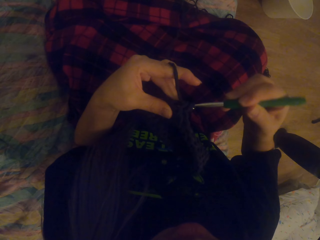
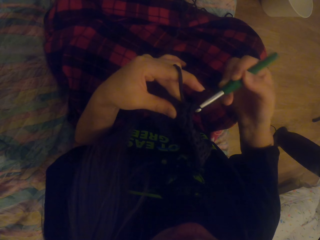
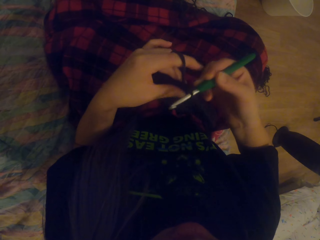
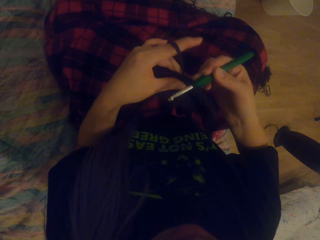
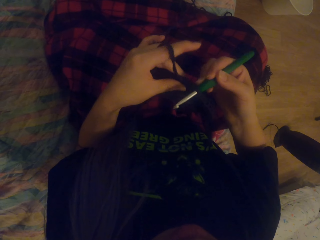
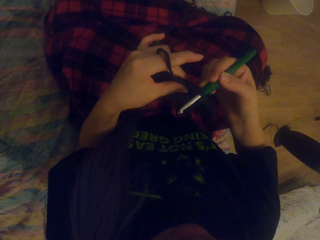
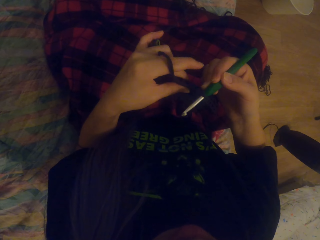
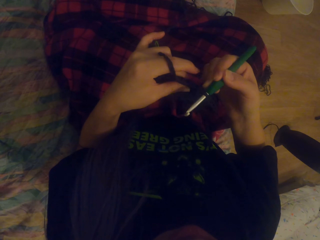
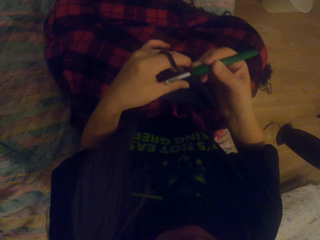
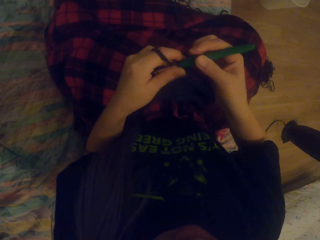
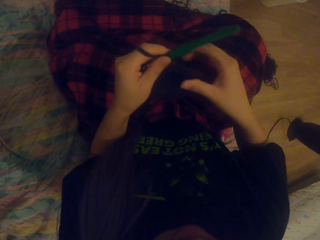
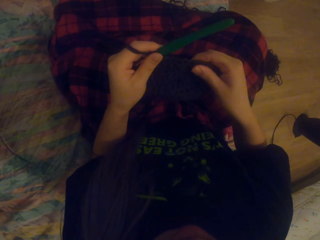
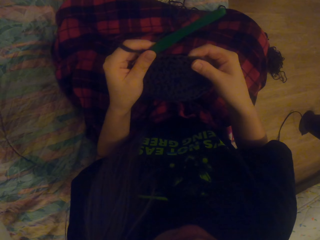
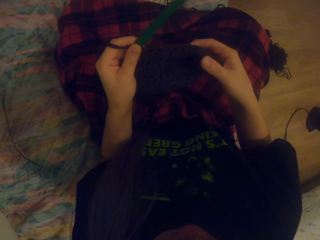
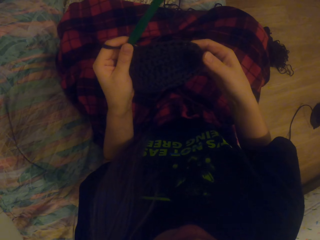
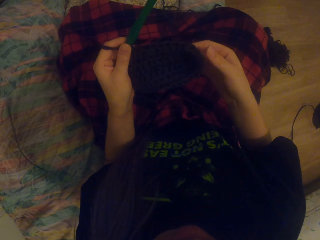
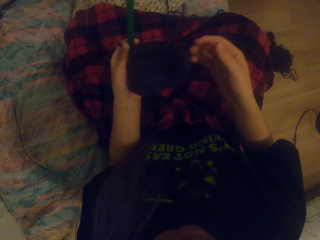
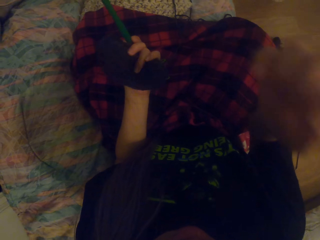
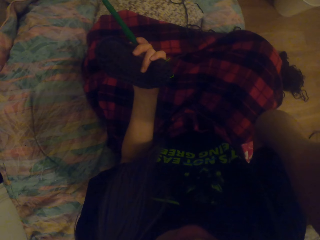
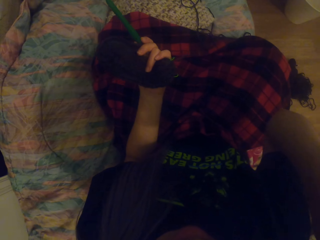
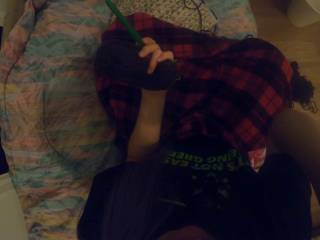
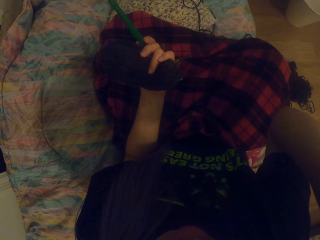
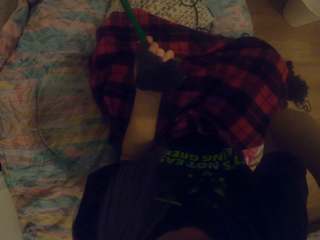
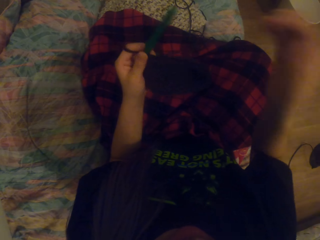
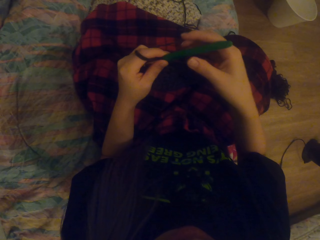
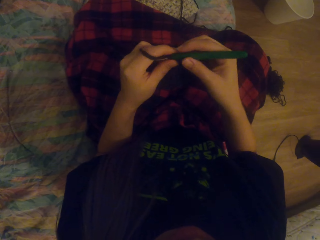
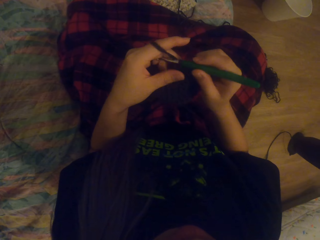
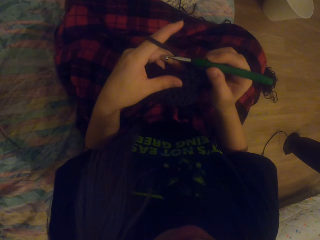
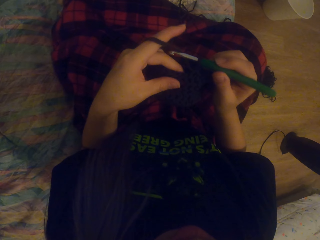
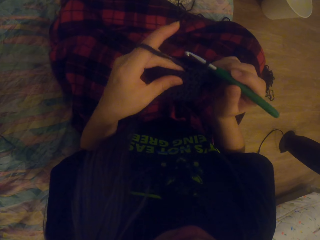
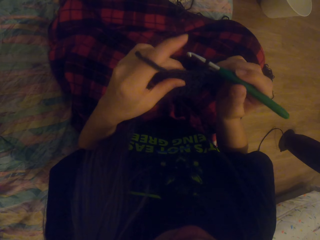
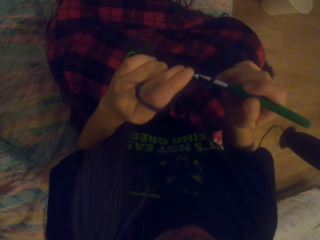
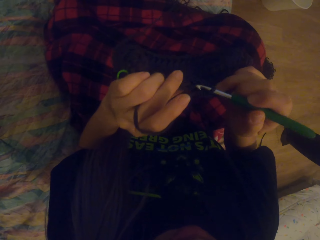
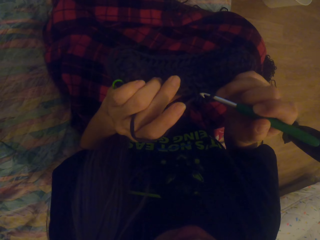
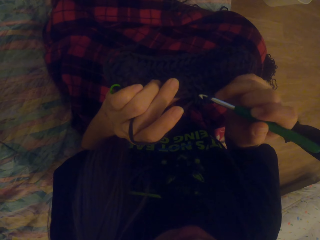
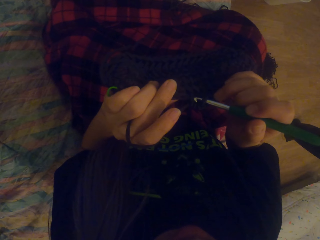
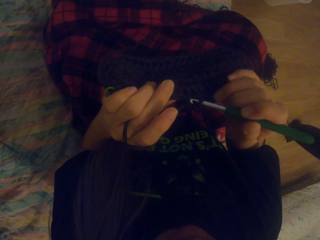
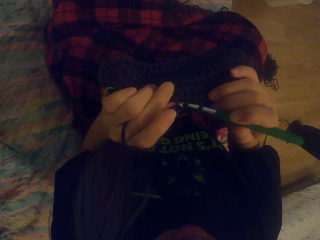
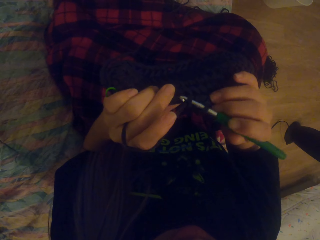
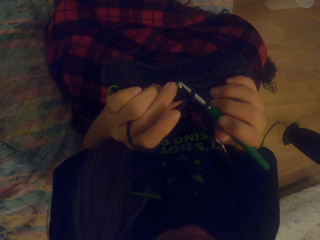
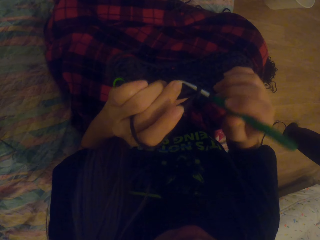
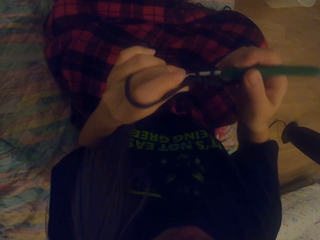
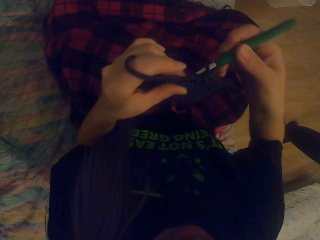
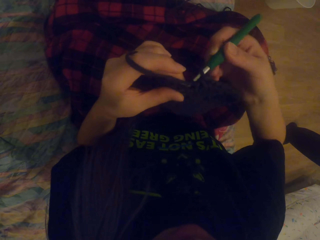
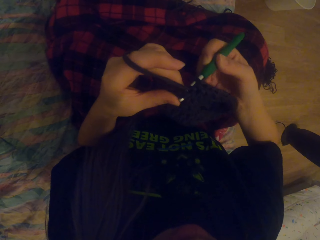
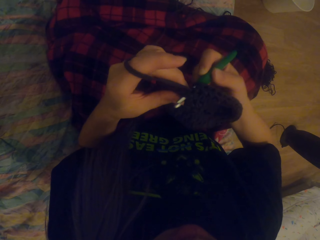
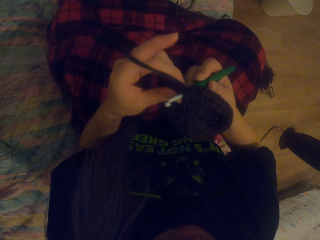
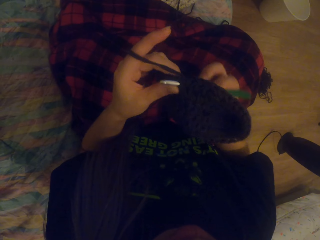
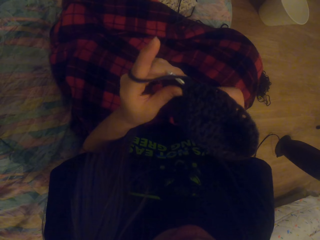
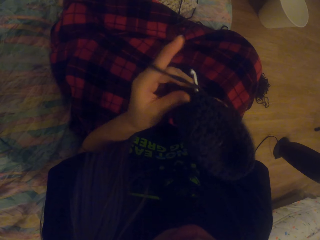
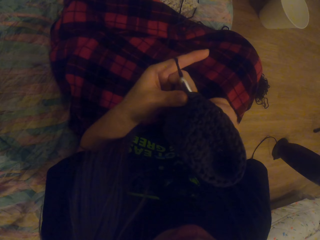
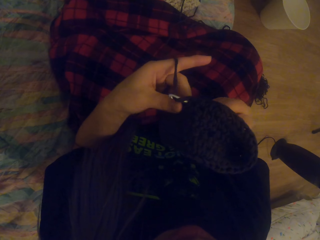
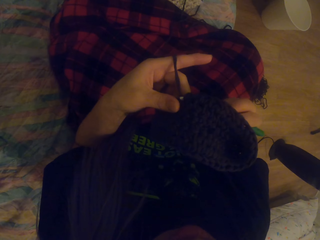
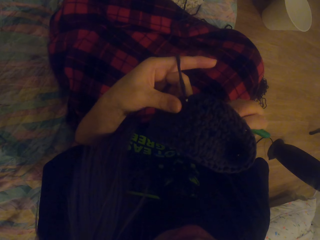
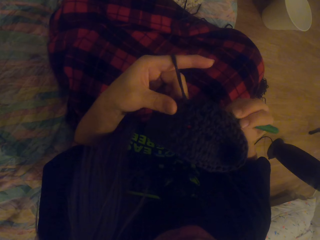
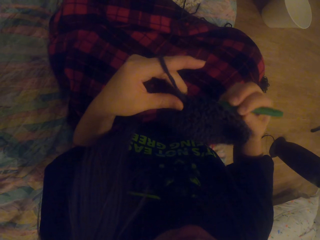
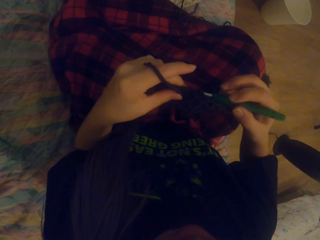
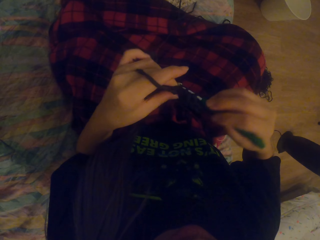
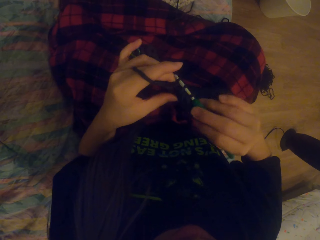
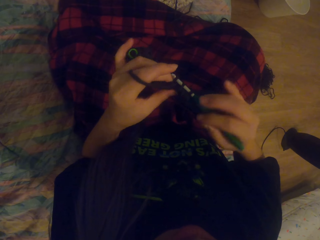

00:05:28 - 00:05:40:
The camera wearer looks at the crochet. They crochet using a yarn and a crochet hook.

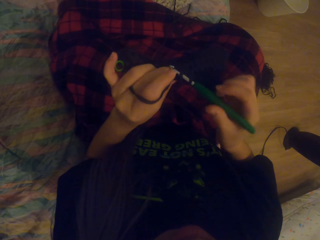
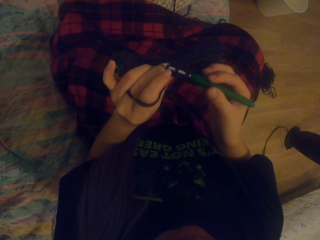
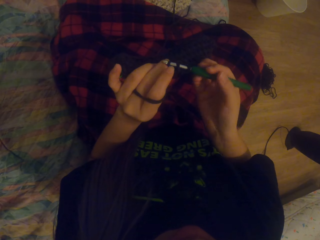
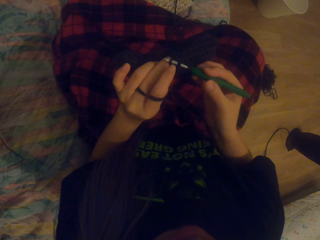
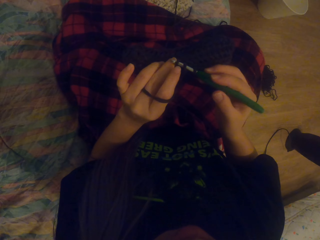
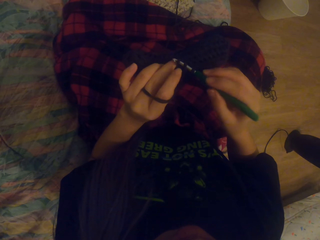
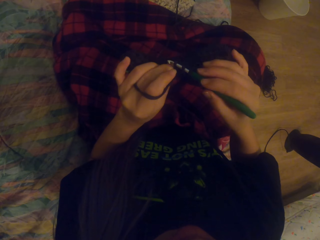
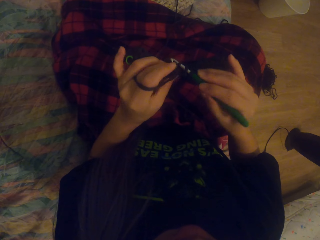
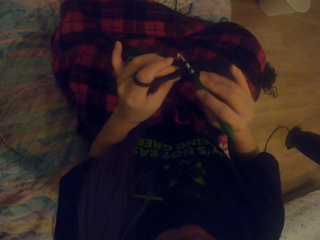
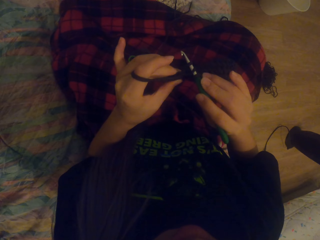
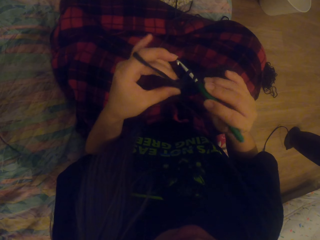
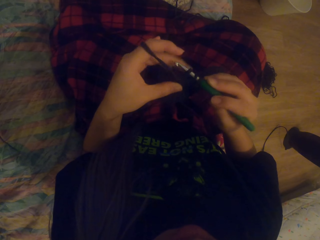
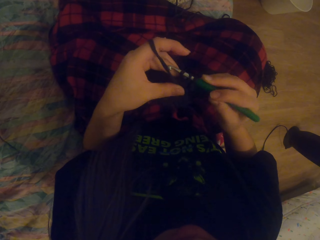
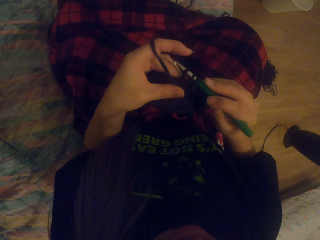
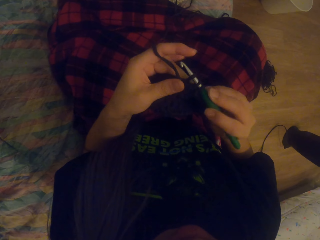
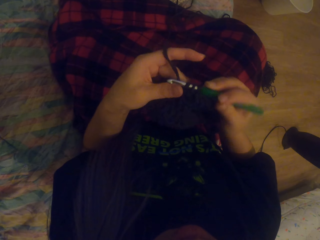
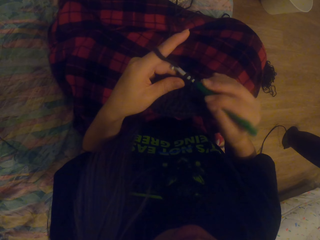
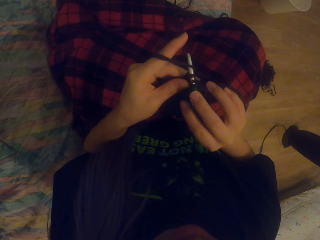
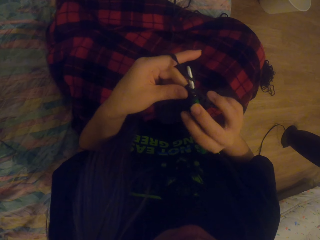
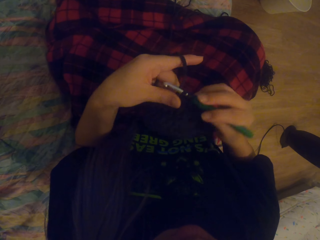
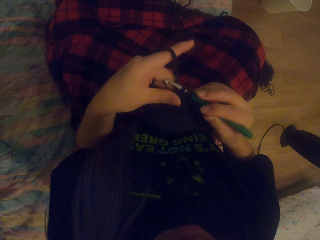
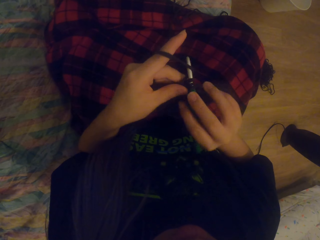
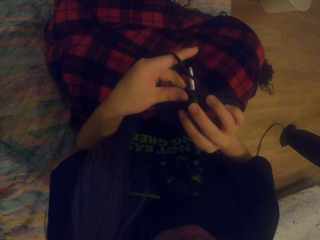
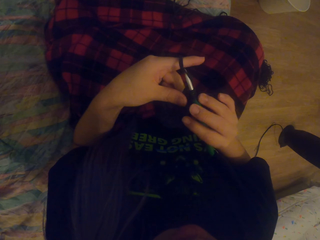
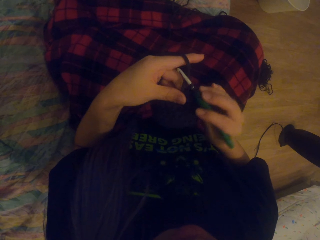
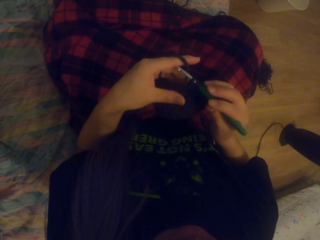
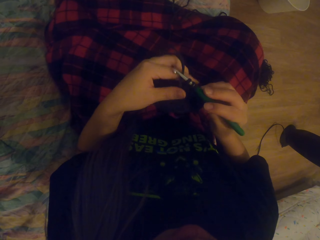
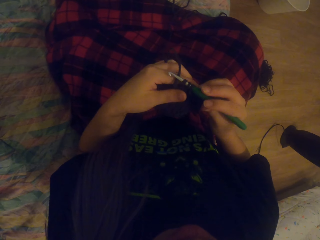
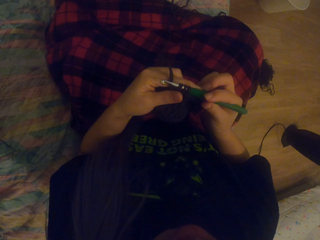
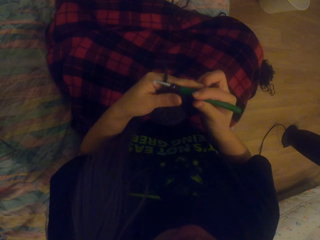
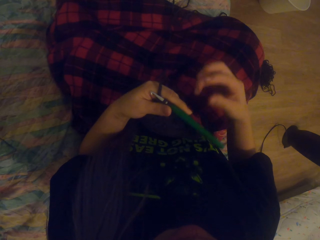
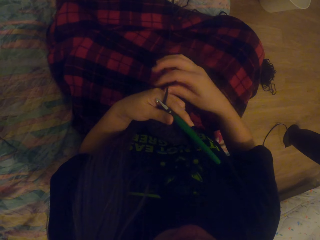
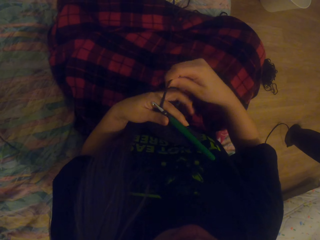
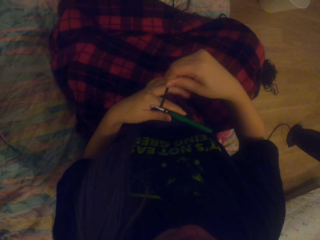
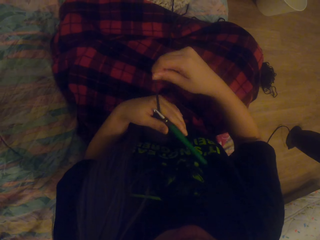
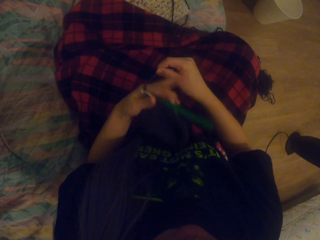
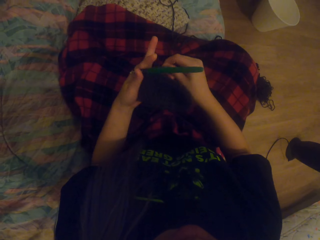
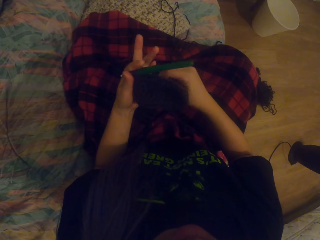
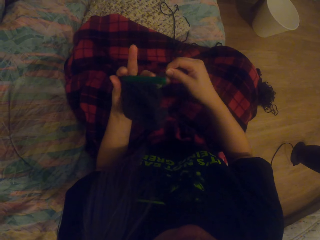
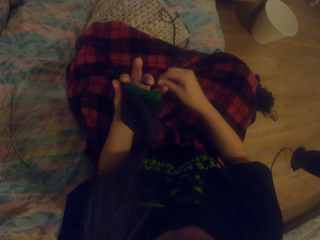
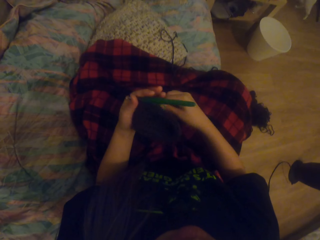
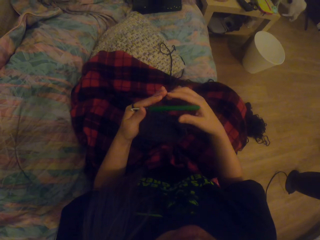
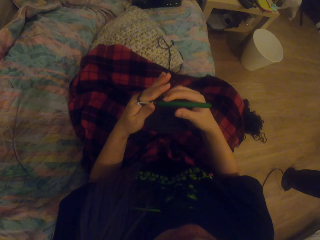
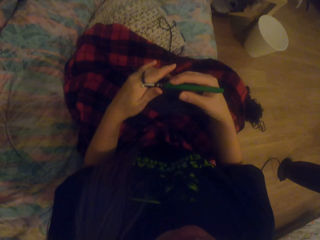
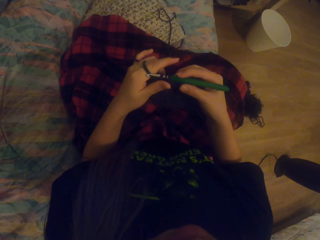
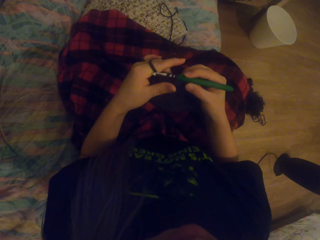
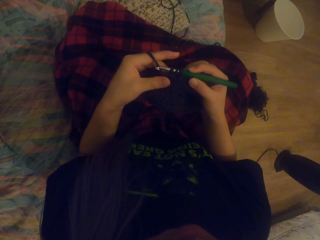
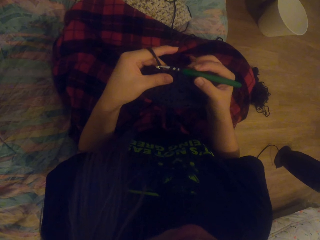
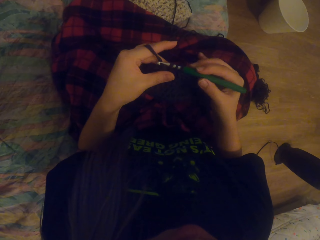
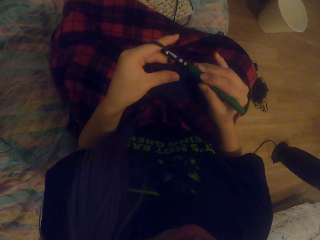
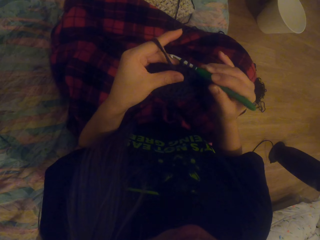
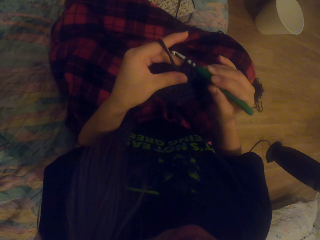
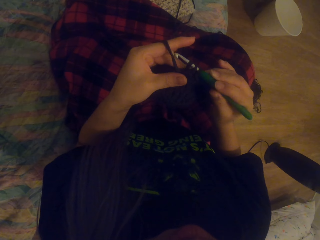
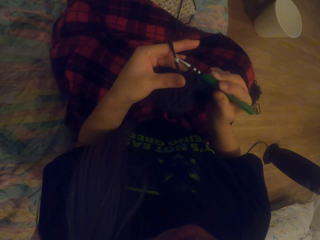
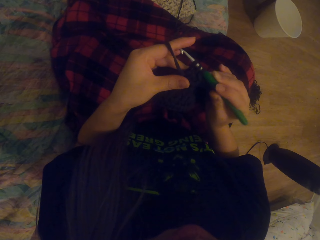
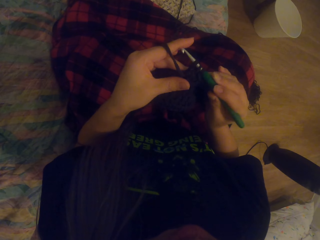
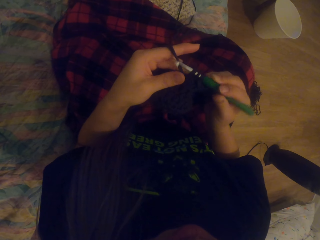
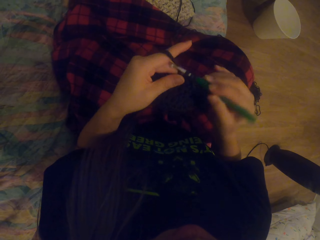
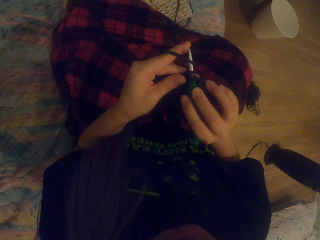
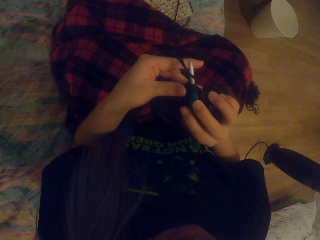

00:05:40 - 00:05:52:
The camera wearer wraps the yarn around her fingers.
